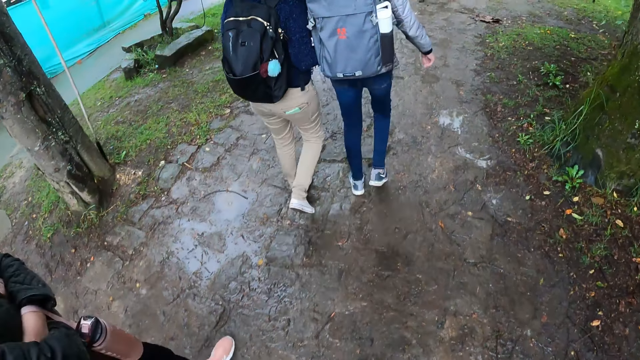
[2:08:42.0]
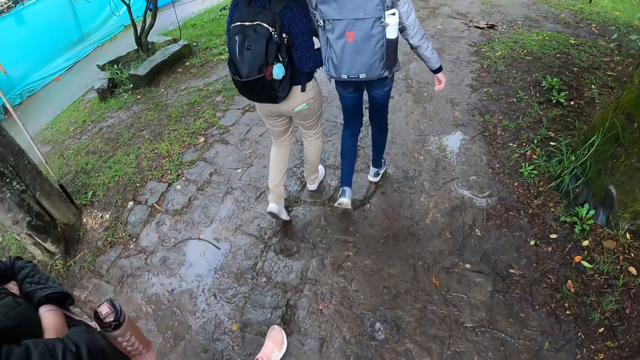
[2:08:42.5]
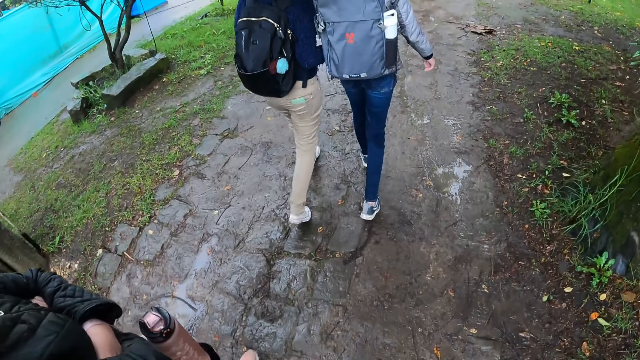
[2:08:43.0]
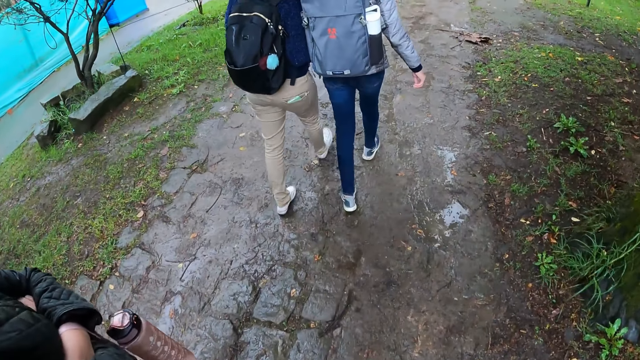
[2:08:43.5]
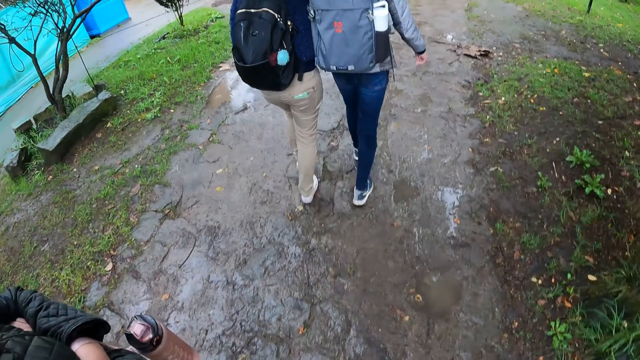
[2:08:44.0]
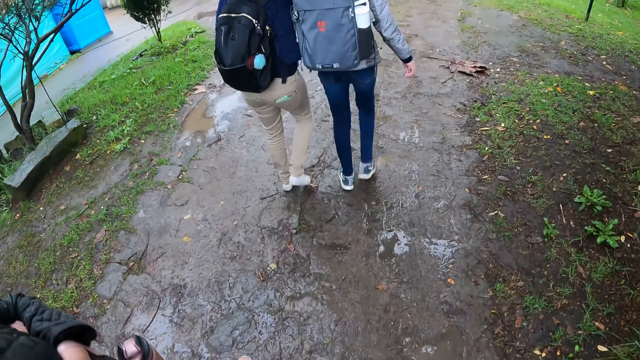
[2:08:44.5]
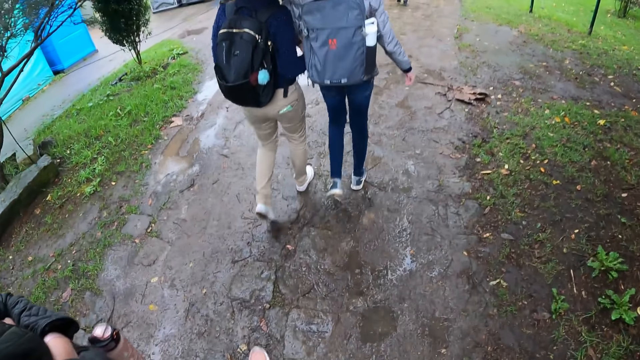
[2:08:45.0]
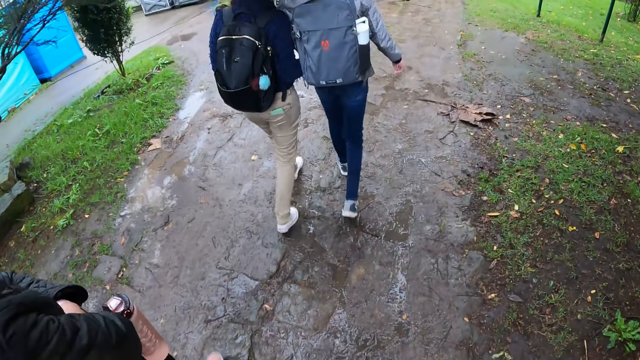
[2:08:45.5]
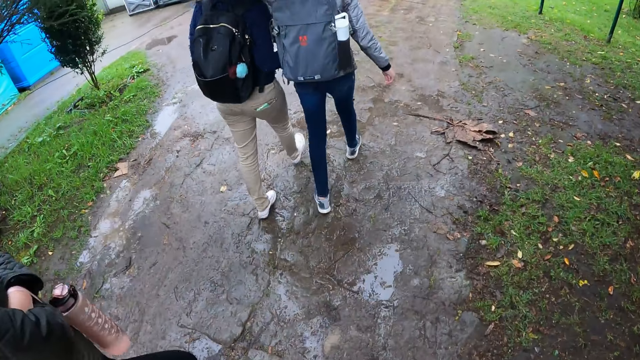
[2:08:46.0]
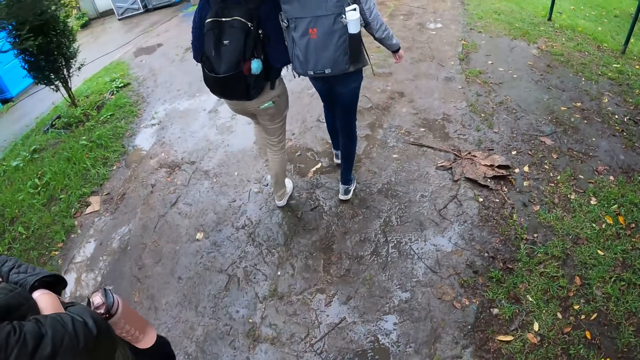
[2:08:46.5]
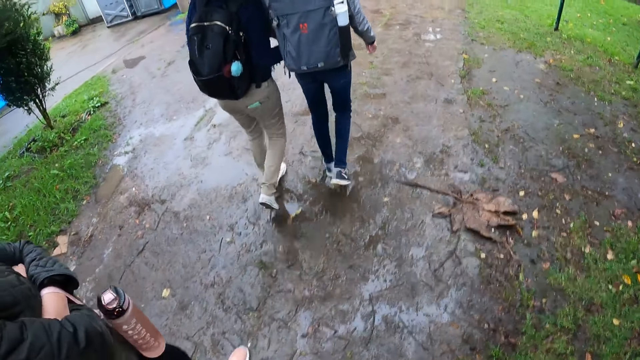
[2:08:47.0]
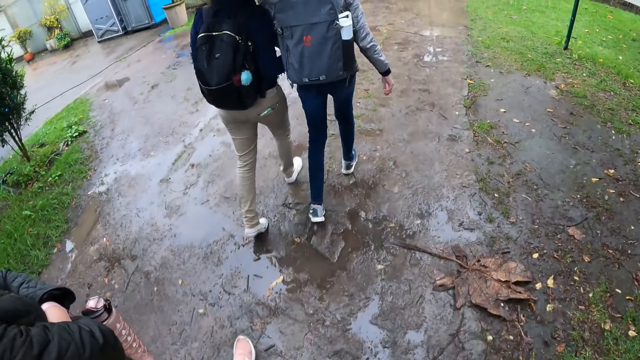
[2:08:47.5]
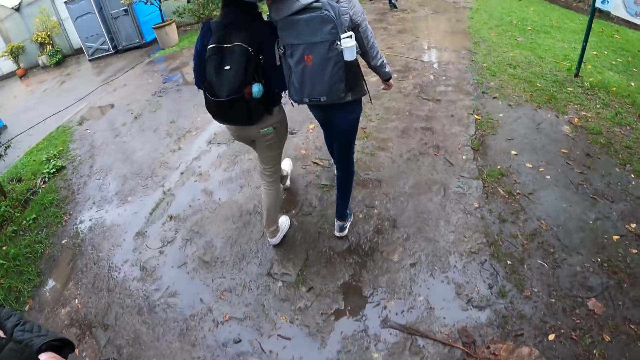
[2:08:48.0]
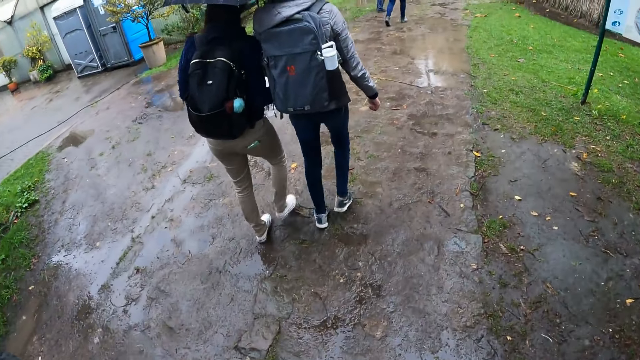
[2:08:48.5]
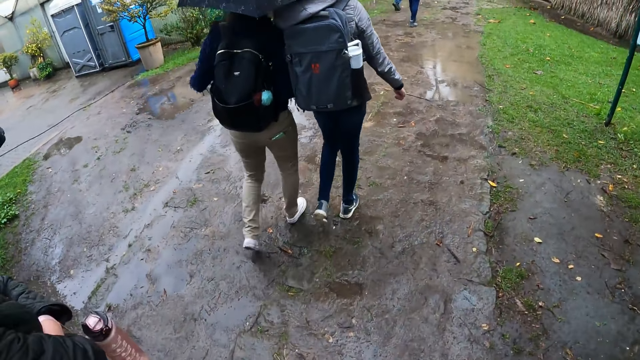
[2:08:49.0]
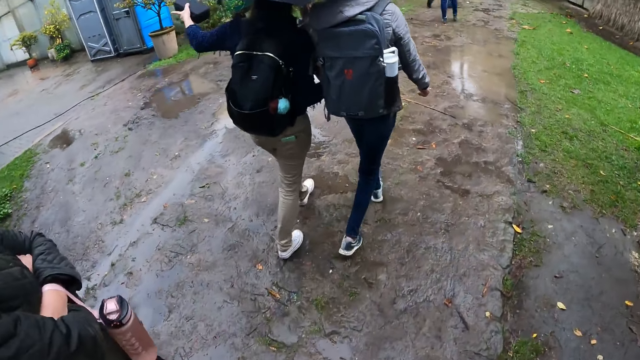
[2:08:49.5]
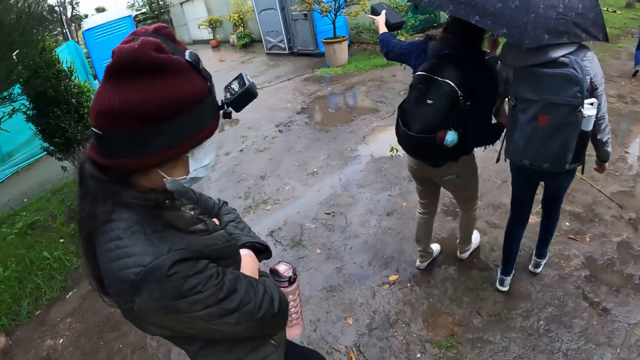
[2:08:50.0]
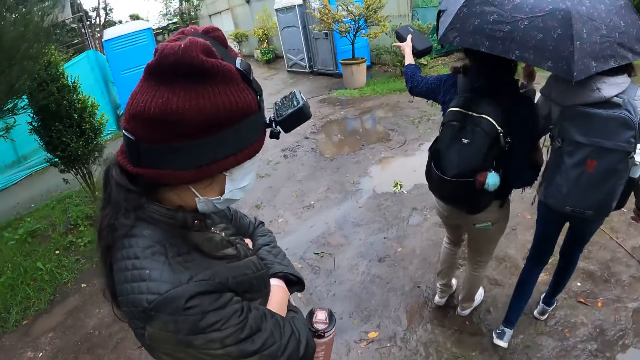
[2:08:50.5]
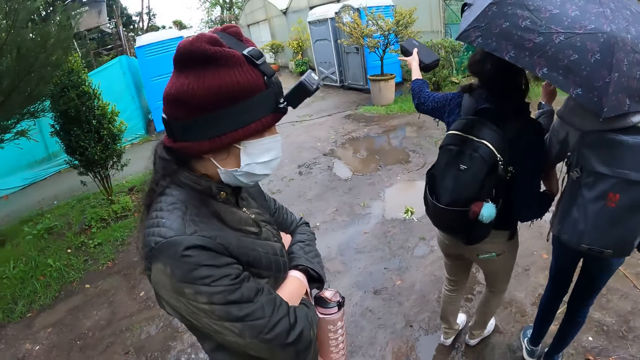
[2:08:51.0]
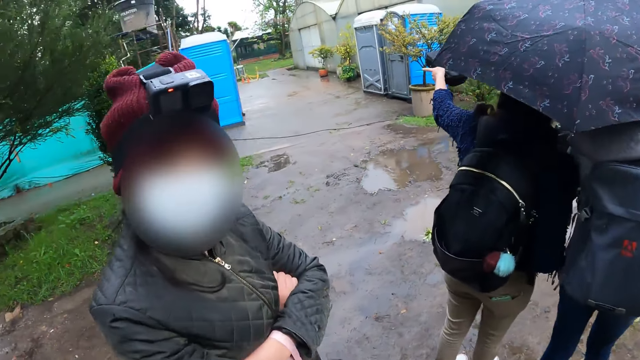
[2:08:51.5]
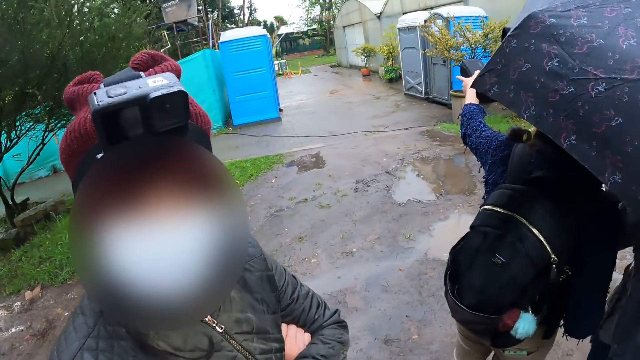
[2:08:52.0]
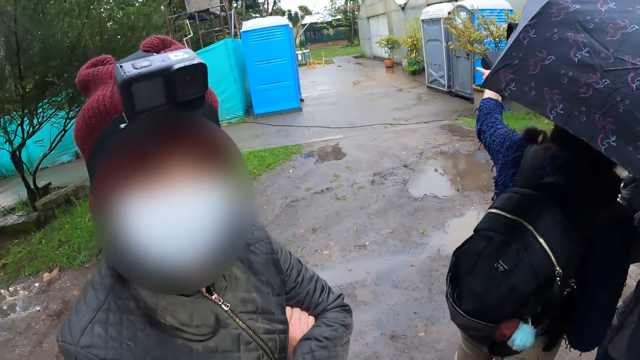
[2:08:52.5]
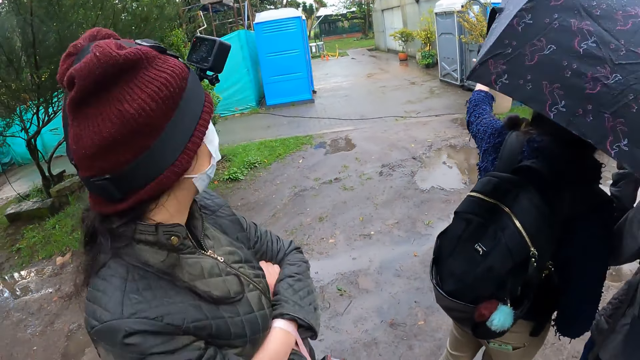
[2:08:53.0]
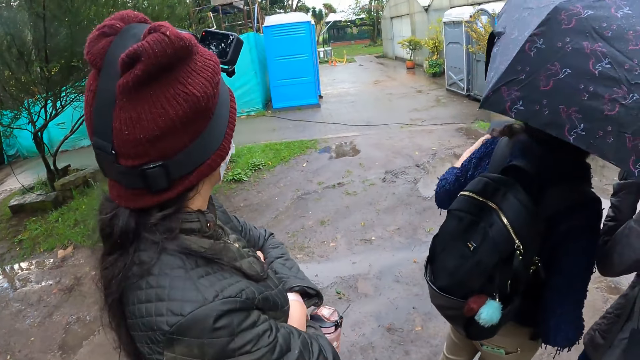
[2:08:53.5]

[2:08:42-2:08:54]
The camera wearer walks forward. They turn left. A woman converses with the camera wearer.

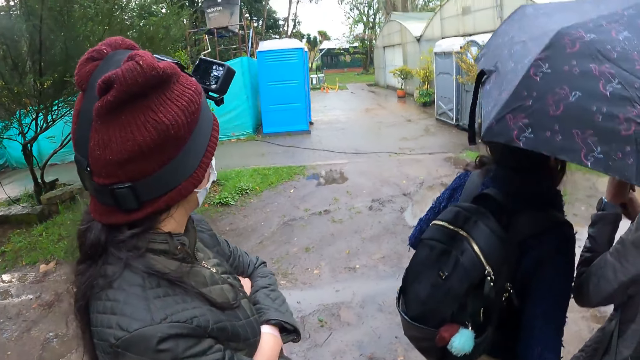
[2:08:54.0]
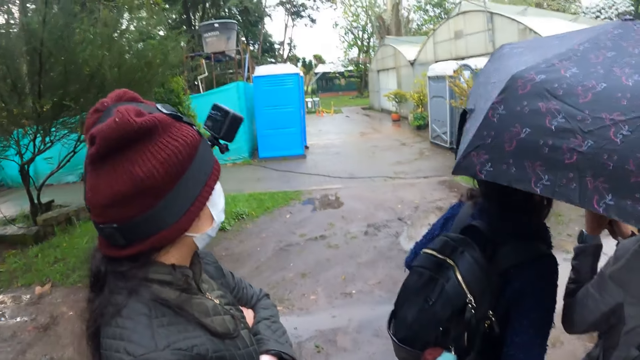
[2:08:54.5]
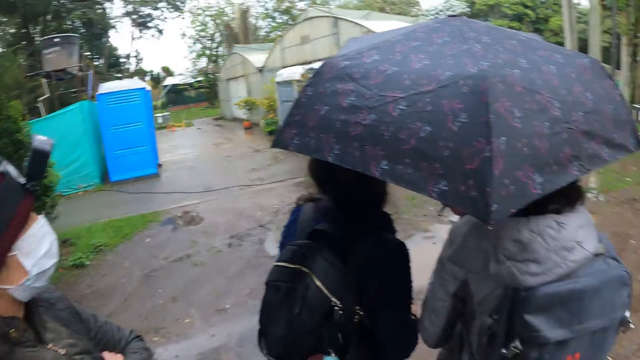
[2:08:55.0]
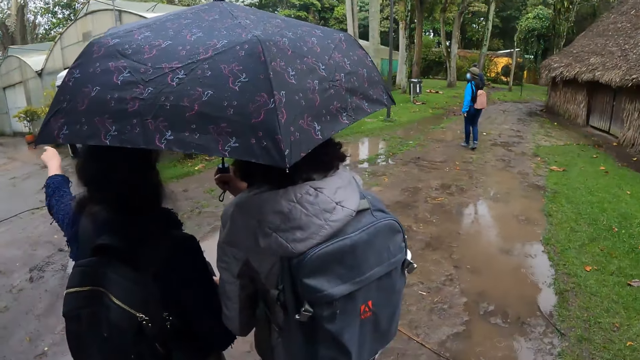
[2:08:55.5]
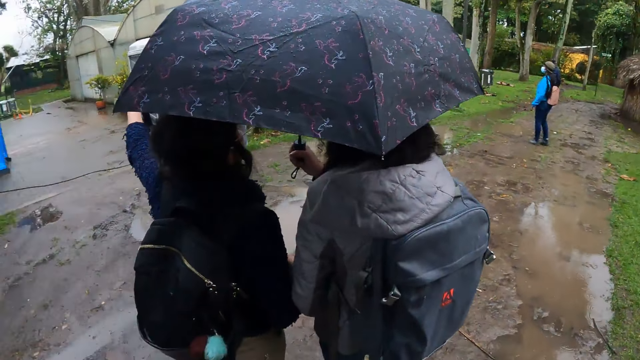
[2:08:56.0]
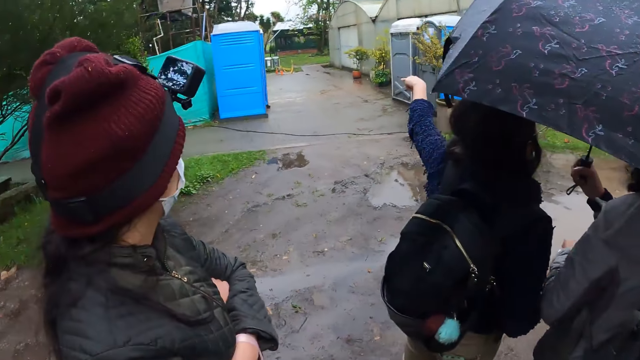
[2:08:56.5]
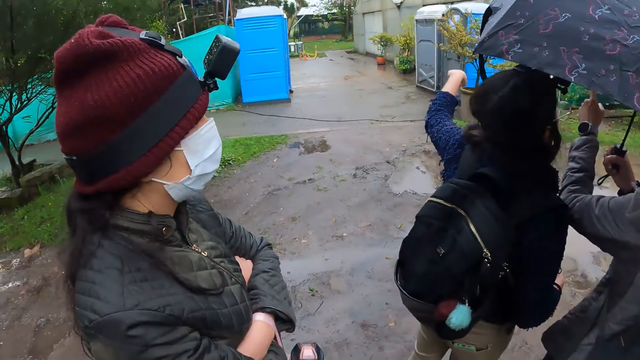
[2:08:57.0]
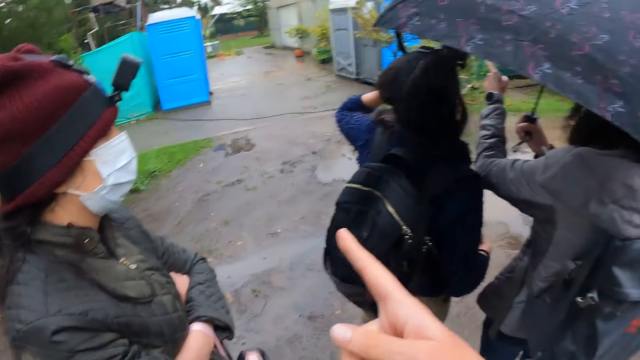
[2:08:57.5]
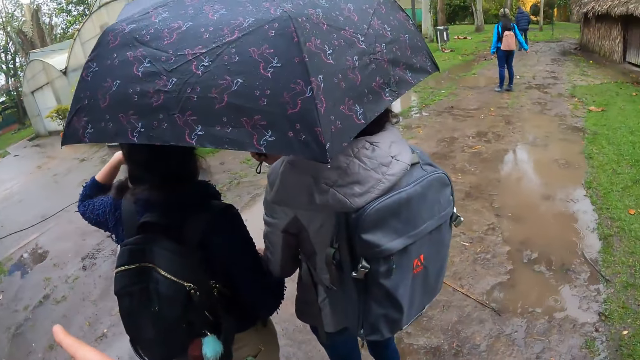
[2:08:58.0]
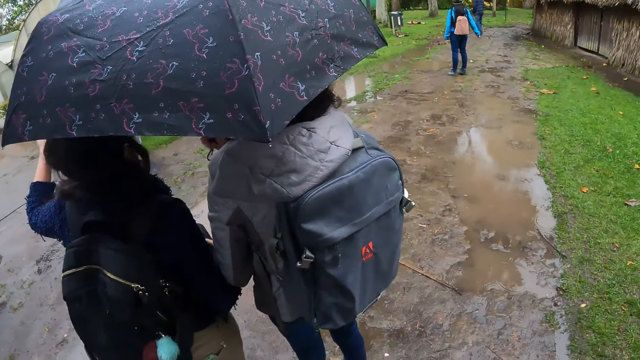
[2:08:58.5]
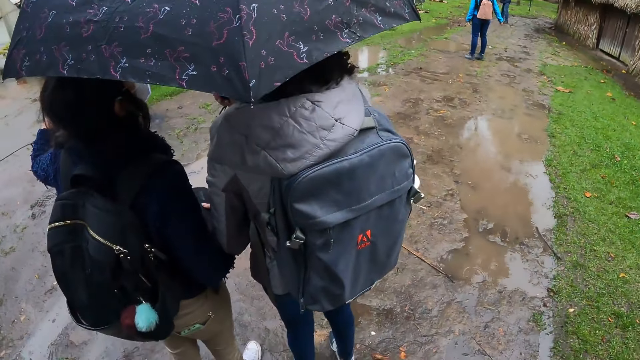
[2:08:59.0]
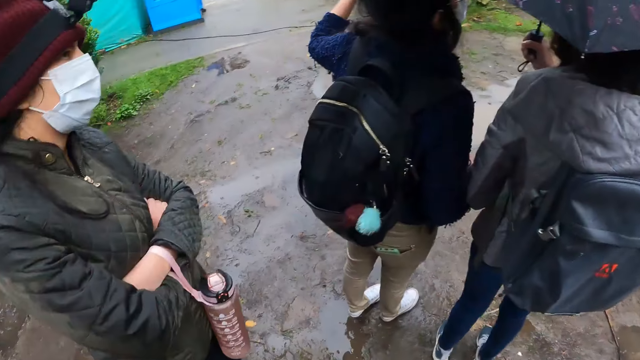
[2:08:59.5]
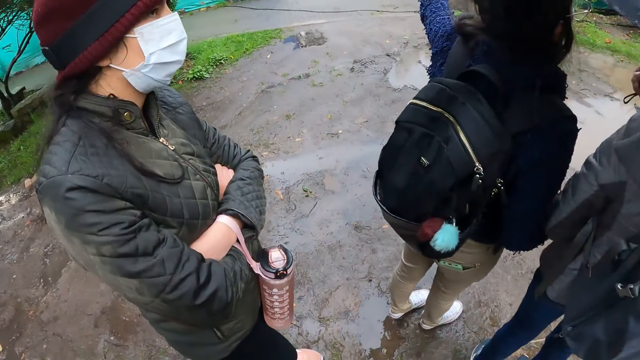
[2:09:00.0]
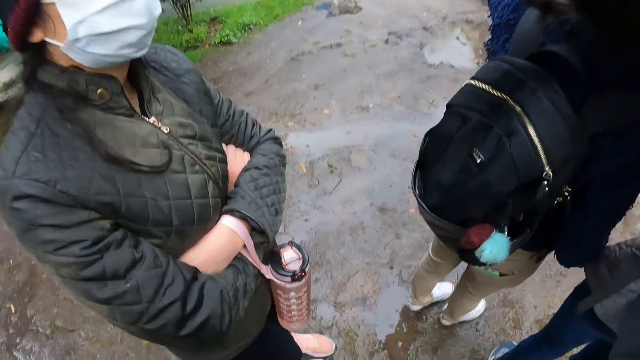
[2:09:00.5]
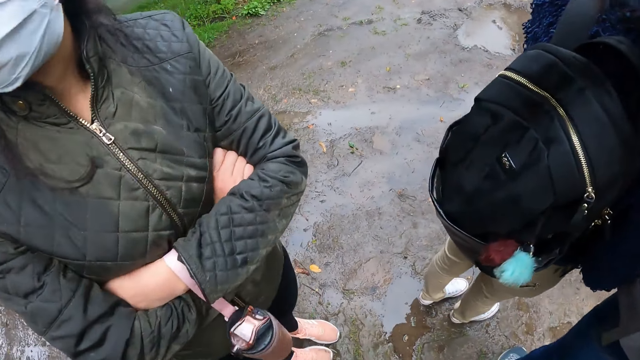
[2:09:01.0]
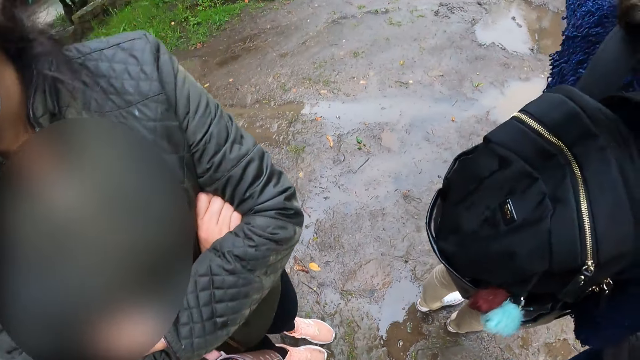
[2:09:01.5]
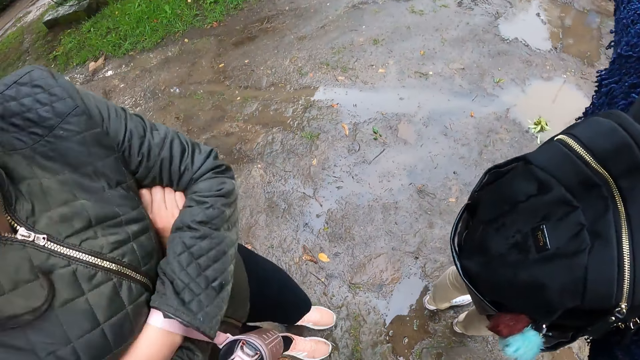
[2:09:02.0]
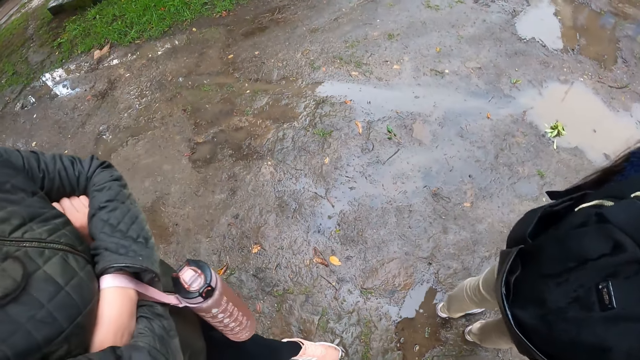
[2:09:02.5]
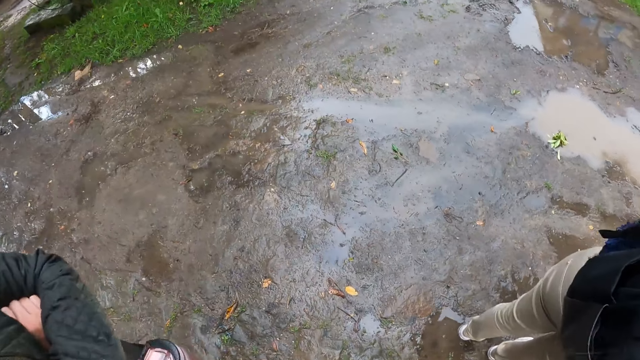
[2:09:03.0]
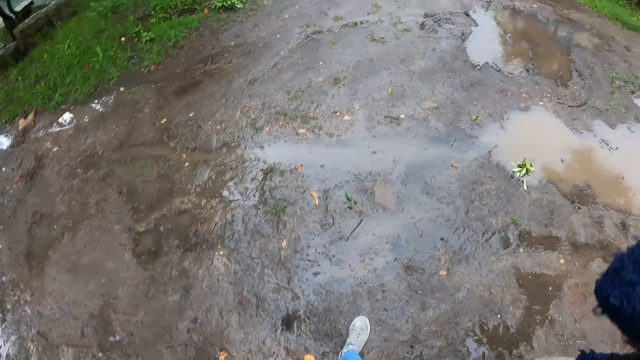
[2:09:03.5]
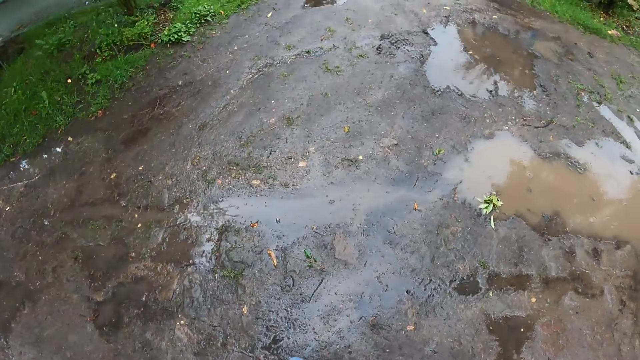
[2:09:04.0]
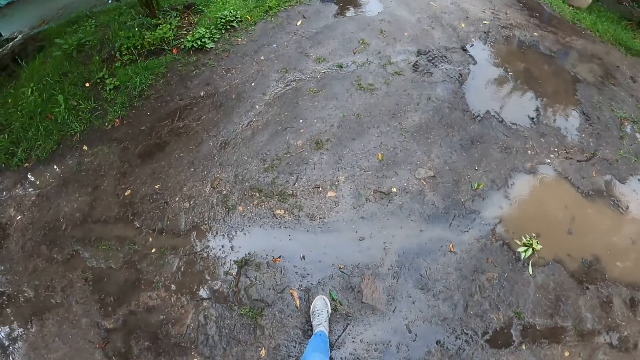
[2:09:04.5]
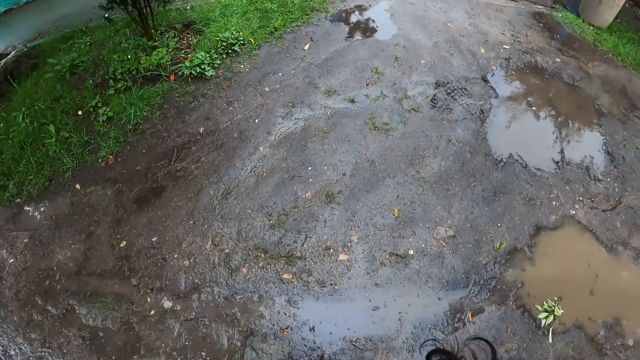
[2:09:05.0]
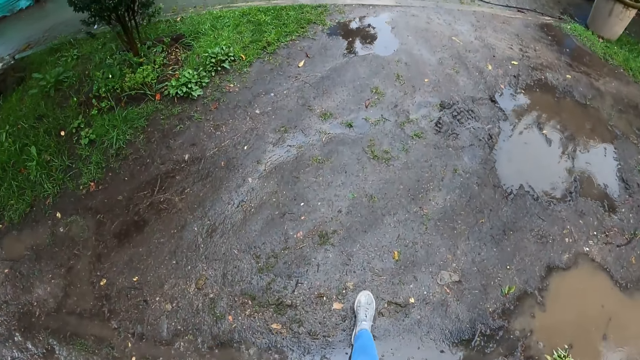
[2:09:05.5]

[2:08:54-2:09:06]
The camera wearer turns forward. A person converses with the camera wearer, a man, the woman, another person and another woman. The camera wearer turns left. They converse with the other woman. They turn forward, turn left. They walk forward.
